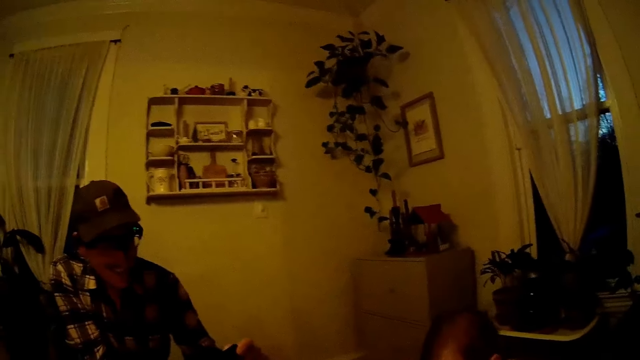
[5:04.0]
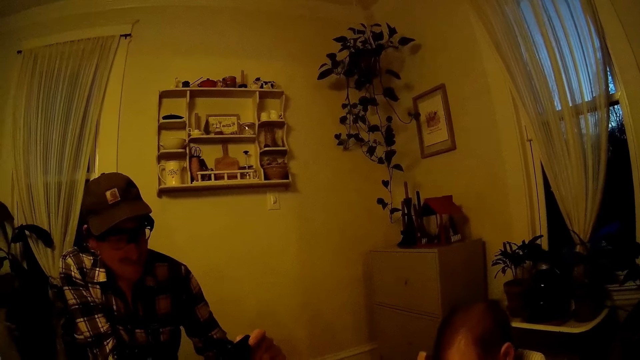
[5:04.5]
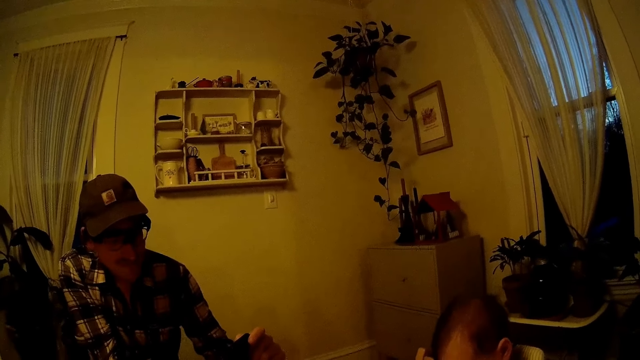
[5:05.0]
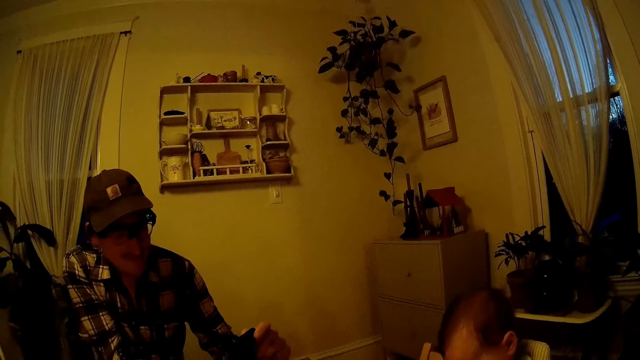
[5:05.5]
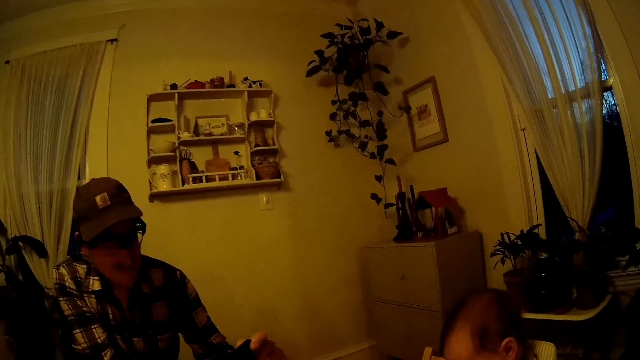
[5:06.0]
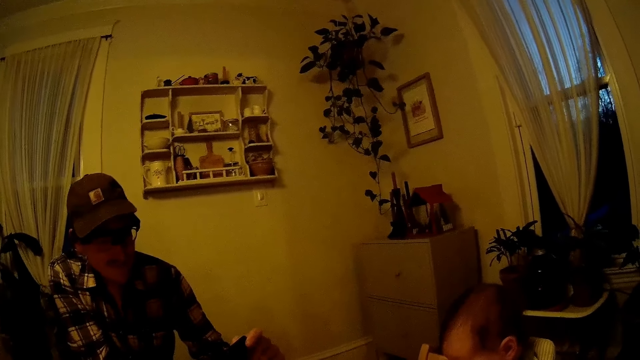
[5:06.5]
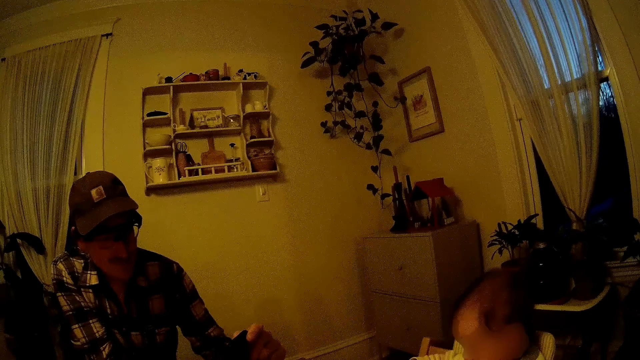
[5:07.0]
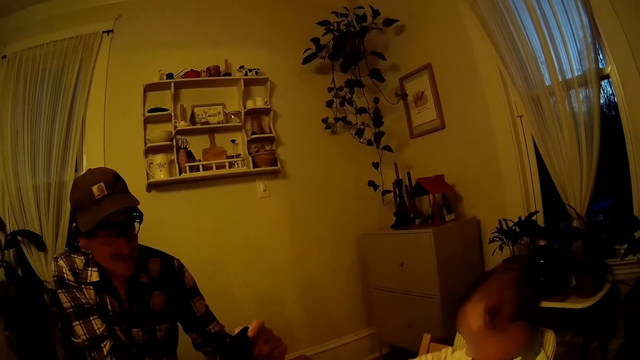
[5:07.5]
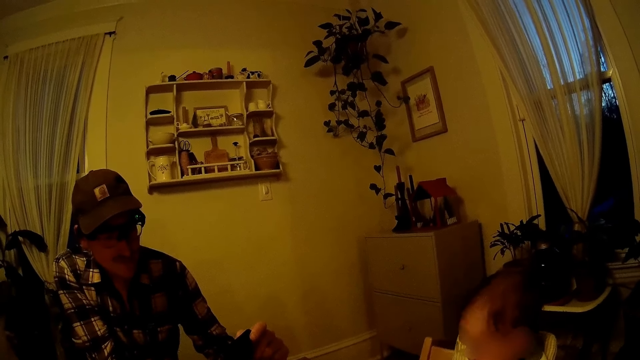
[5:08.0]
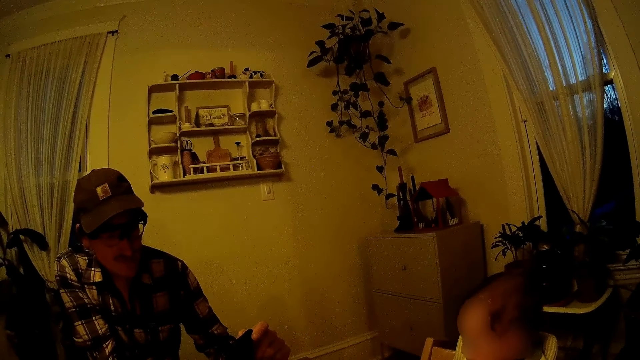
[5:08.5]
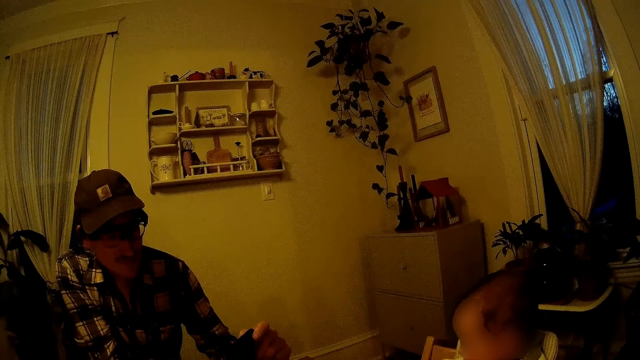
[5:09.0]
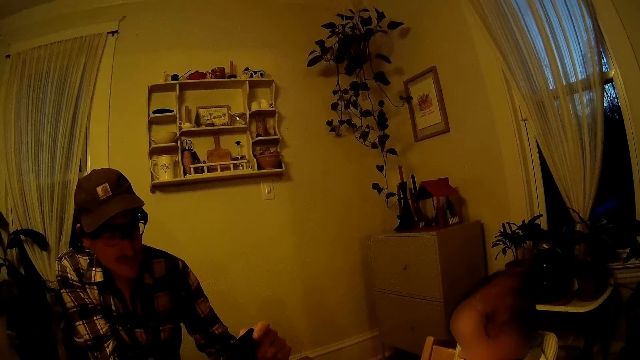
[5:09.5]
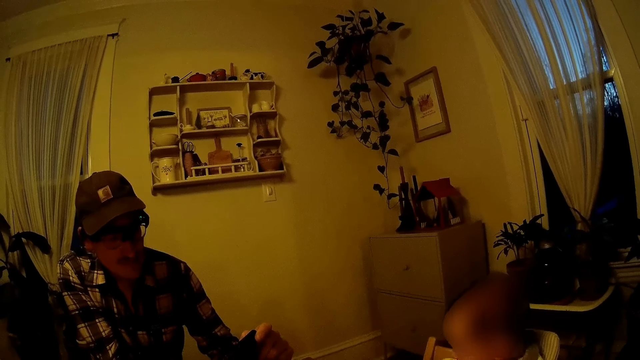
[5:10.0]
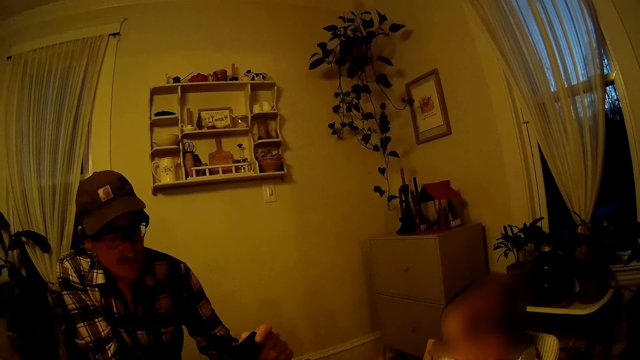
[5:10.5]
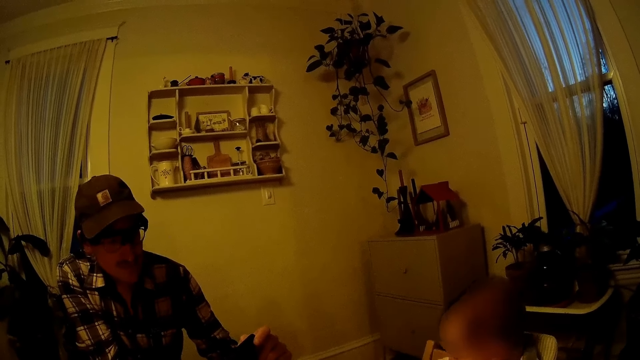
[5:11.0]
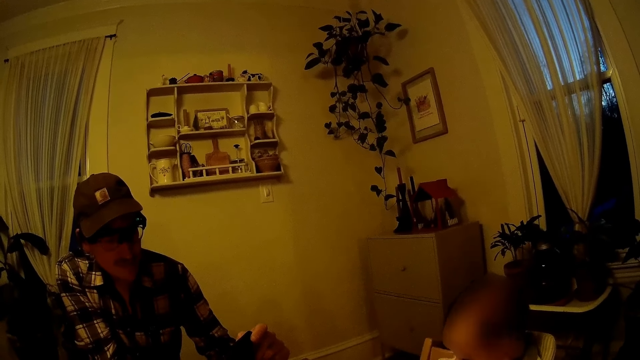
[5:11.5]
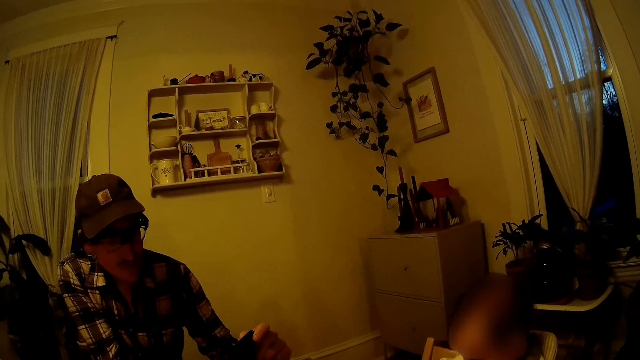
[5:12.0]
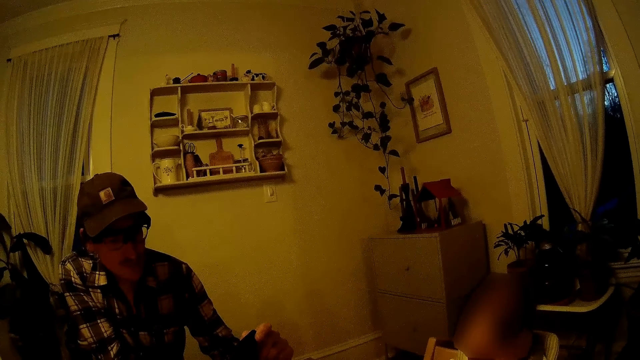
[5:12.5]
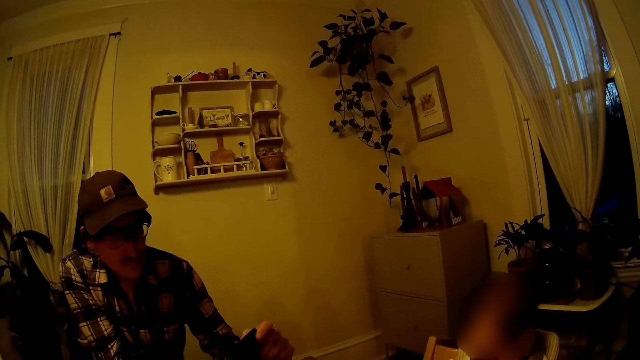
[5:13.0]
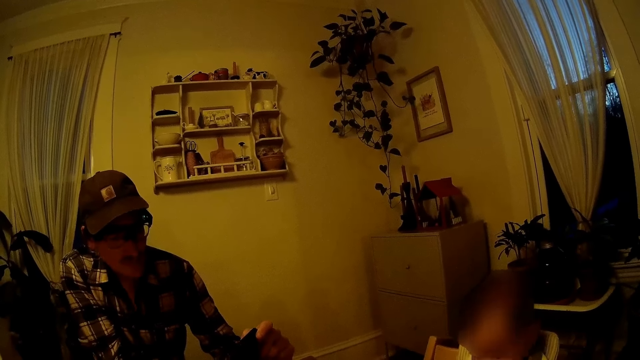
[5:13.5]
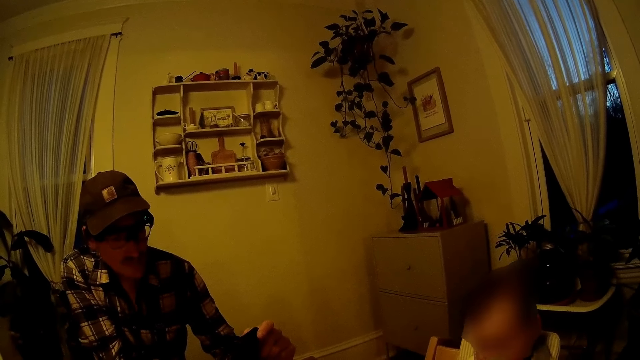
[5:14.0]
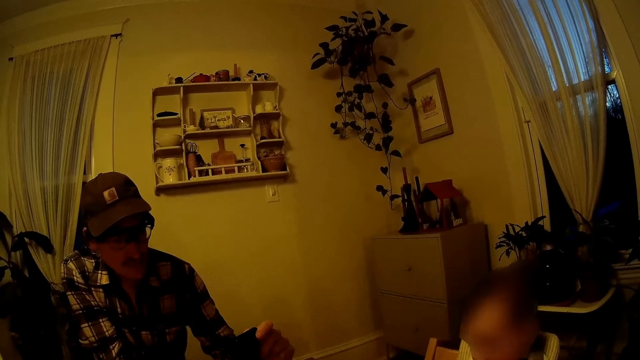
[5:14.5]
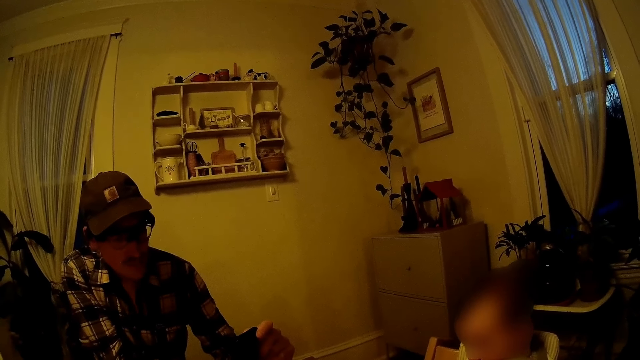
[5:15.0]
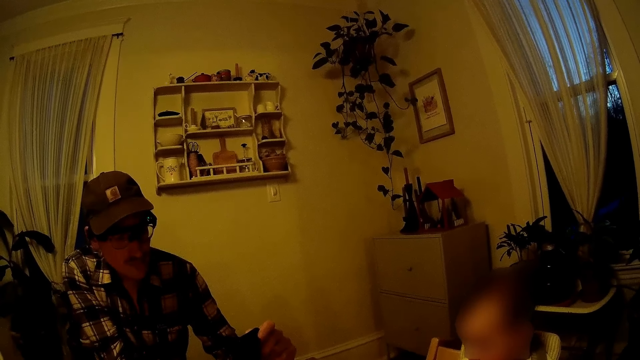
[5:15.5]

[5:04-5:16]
The camera wearer looks around a person.

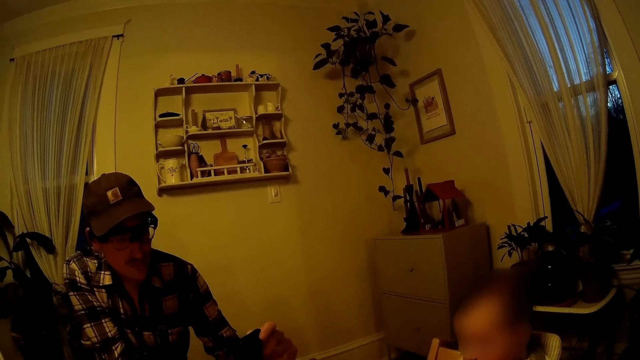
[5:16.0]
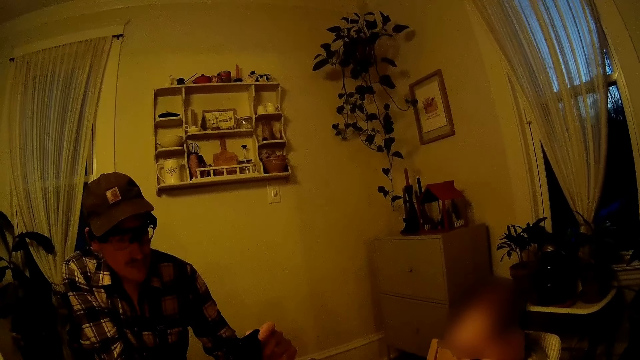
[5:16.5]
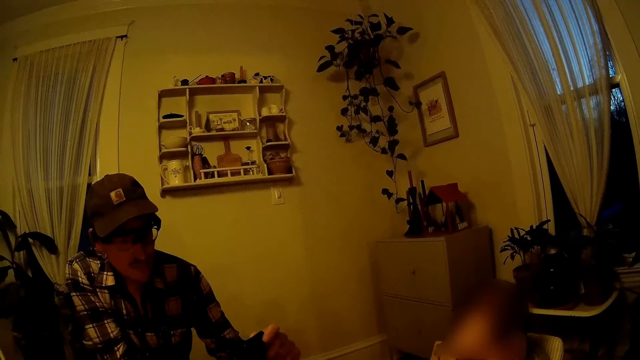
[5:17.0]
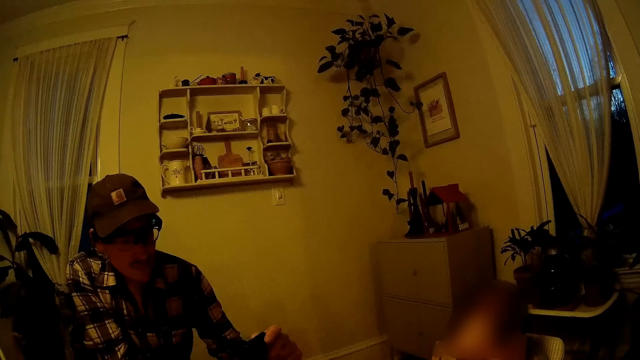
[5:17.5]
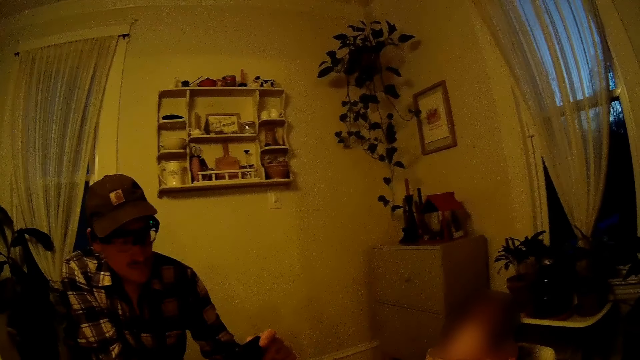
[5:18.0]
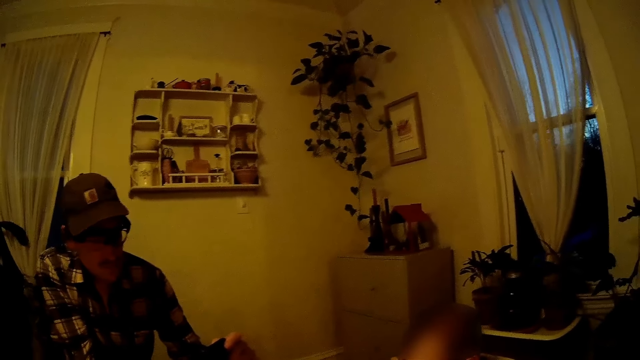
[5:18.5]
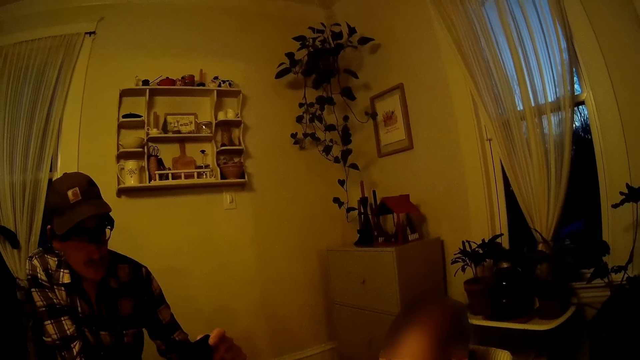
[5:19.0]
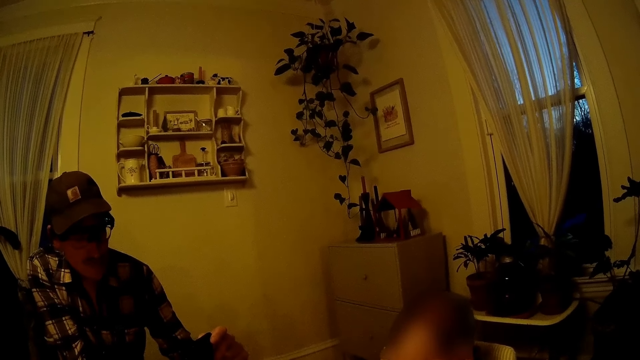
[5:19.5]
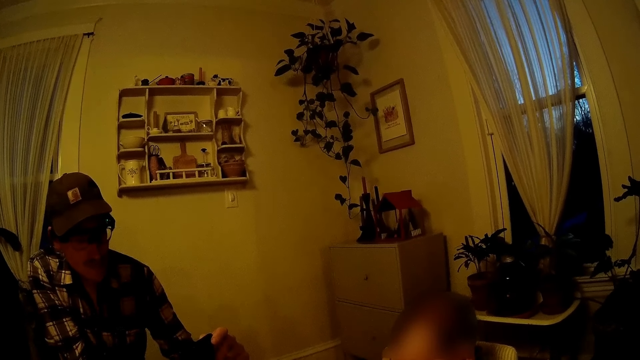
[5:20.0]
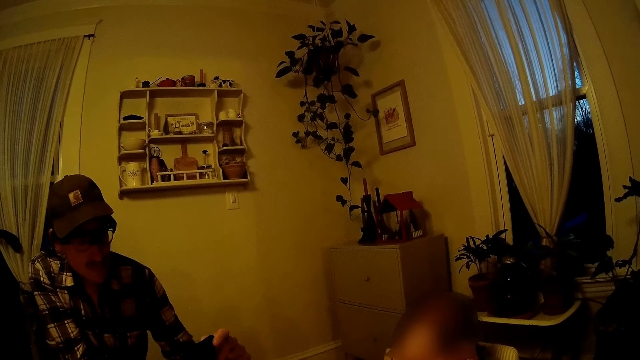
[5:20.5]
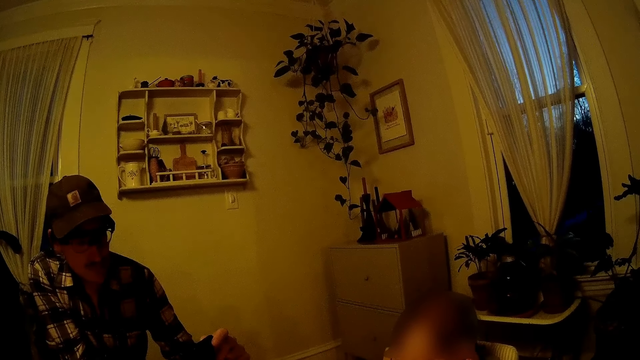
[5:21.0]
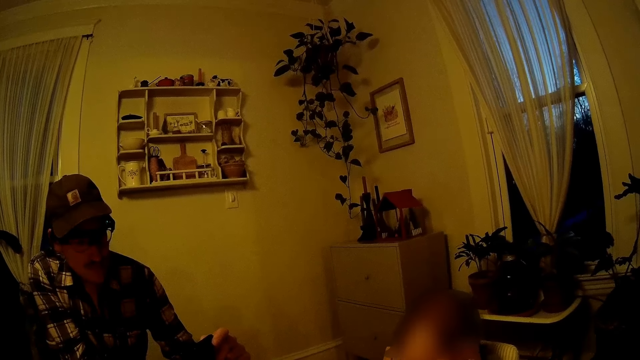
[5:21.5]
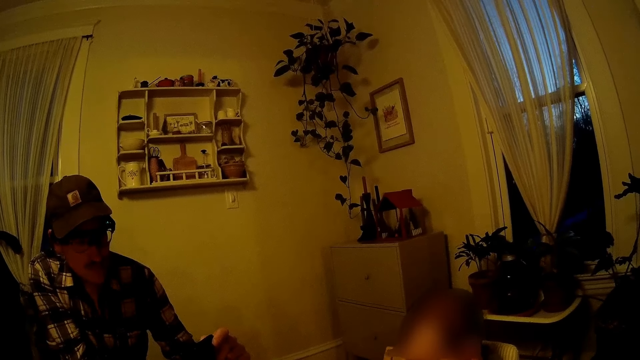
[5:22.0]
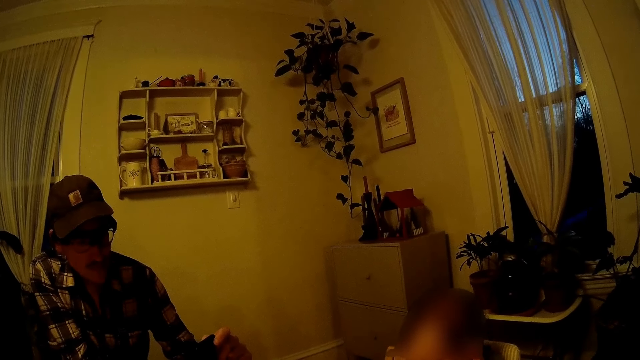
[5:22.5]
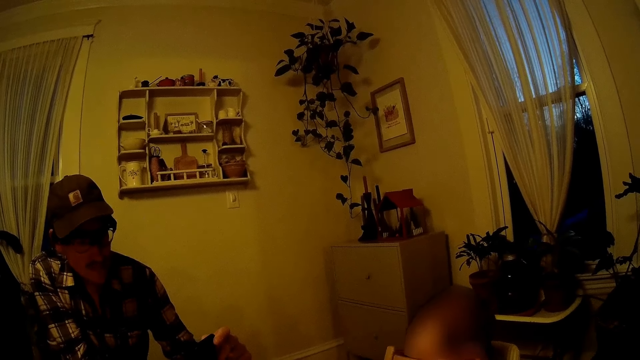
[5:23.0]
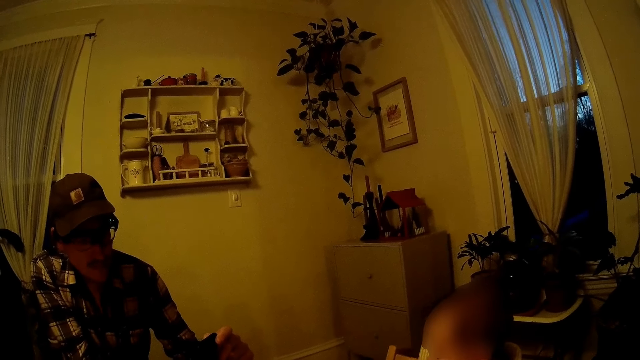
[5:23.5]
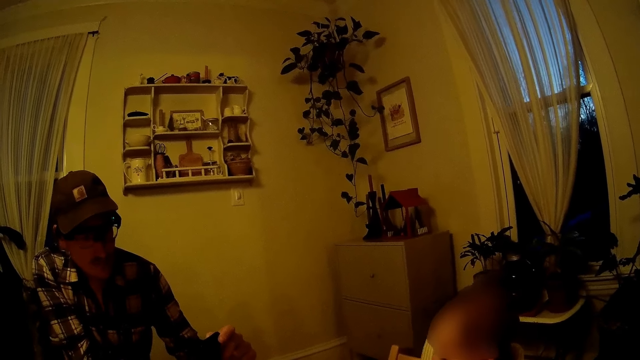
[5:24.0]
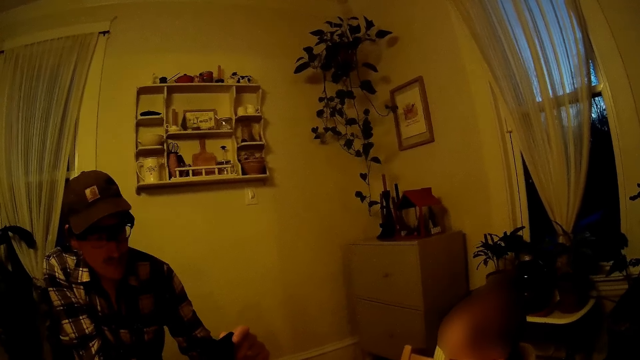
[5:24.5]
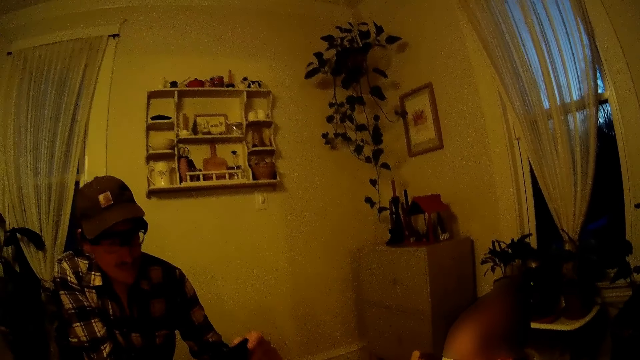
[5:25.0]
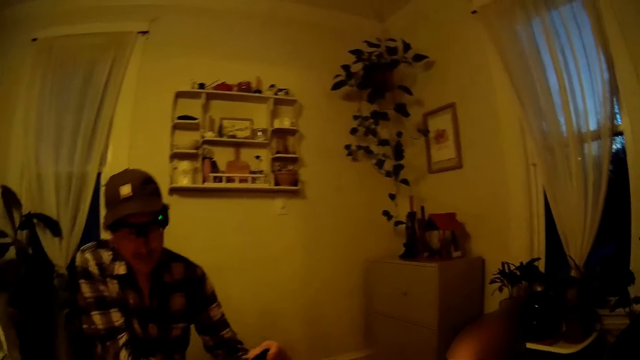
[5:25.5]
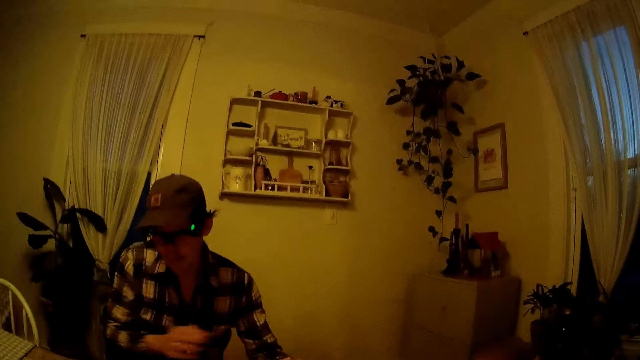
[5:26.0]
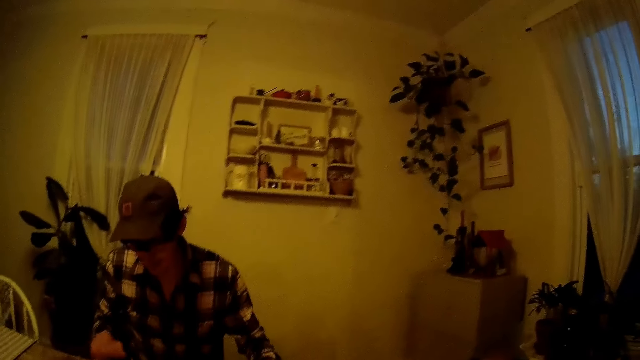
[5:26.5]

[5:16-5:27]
The camera wearer talks. They look around a person. They talk.
